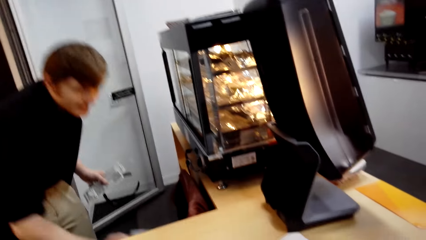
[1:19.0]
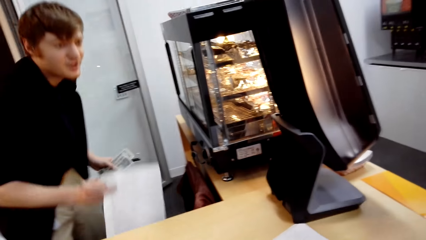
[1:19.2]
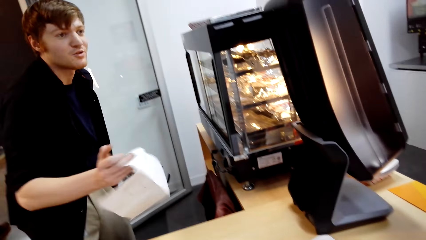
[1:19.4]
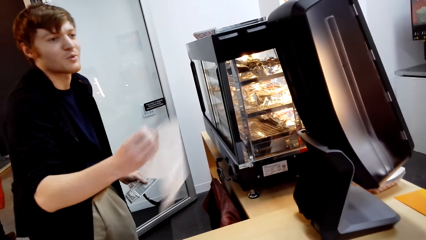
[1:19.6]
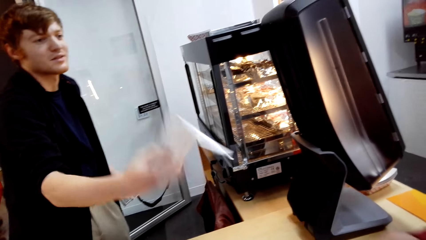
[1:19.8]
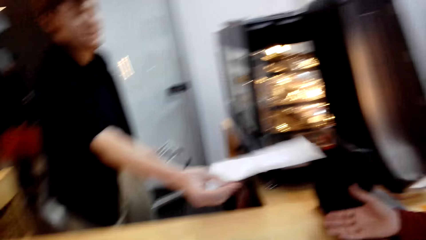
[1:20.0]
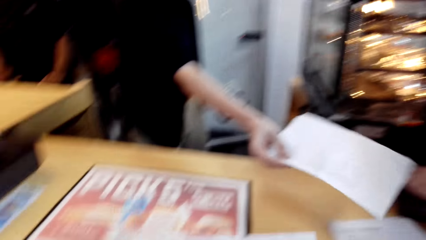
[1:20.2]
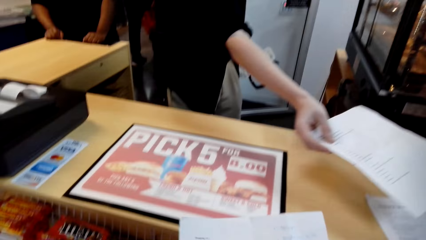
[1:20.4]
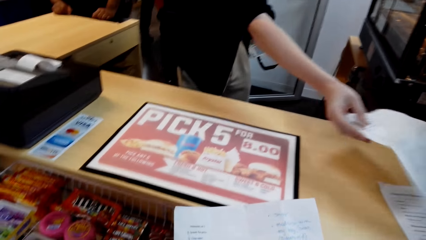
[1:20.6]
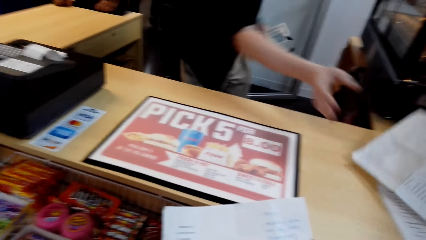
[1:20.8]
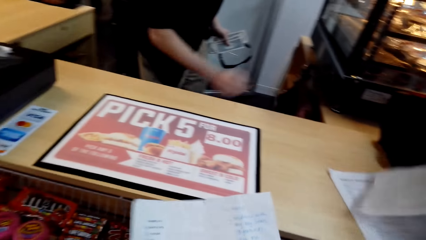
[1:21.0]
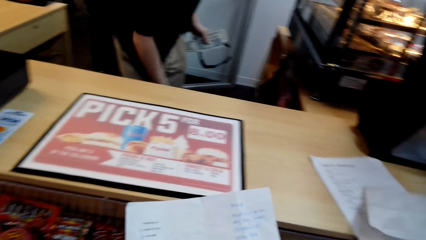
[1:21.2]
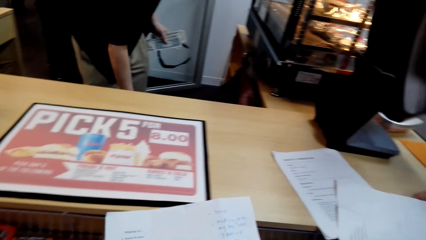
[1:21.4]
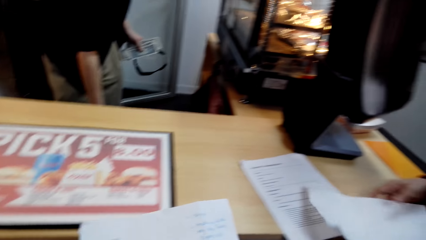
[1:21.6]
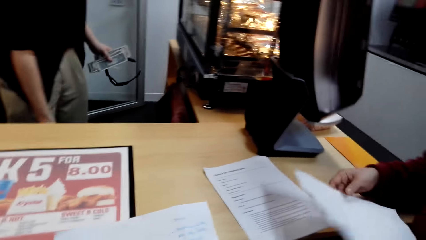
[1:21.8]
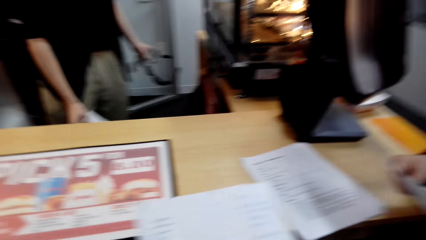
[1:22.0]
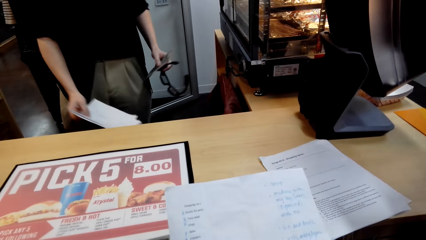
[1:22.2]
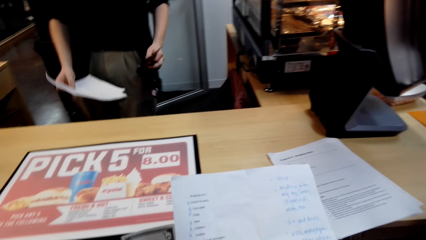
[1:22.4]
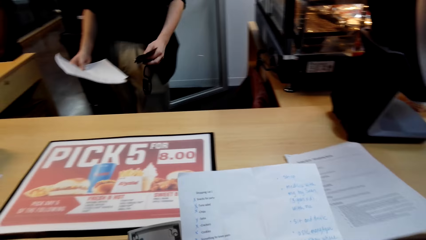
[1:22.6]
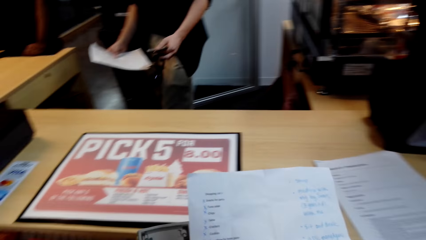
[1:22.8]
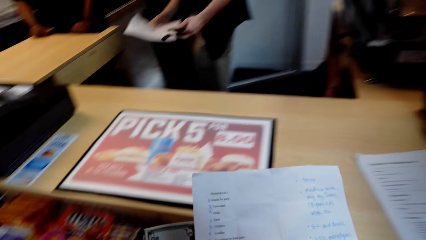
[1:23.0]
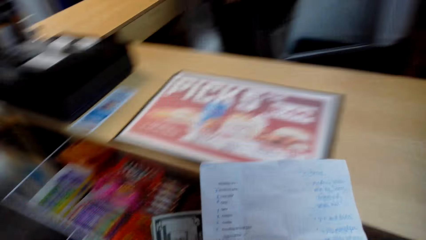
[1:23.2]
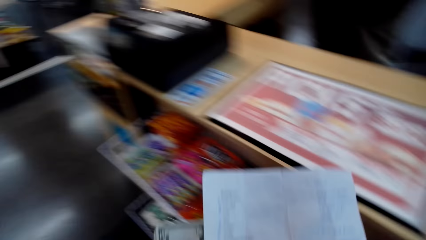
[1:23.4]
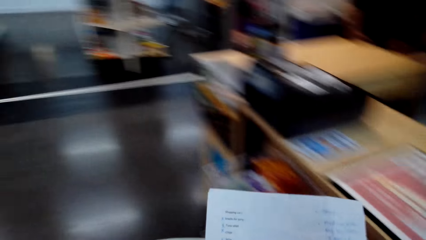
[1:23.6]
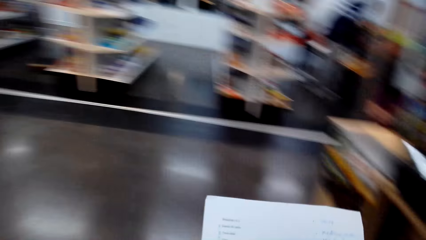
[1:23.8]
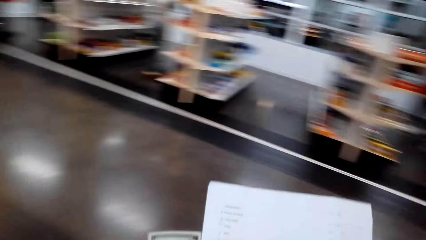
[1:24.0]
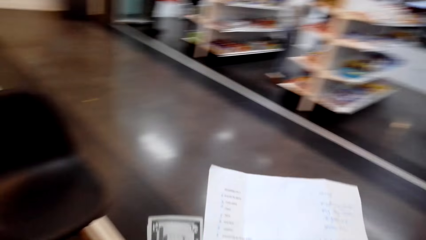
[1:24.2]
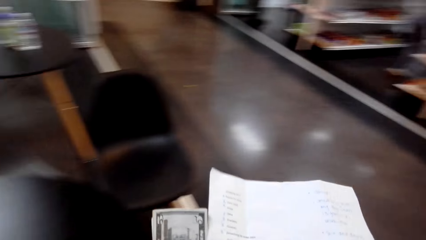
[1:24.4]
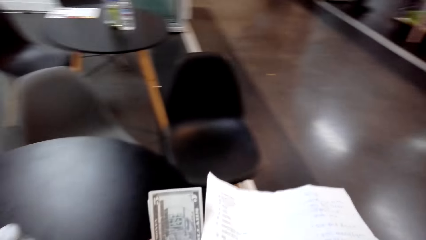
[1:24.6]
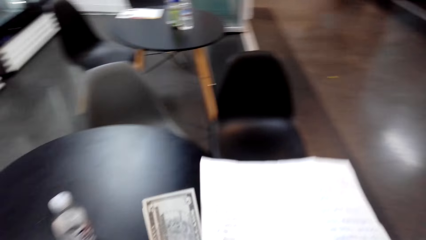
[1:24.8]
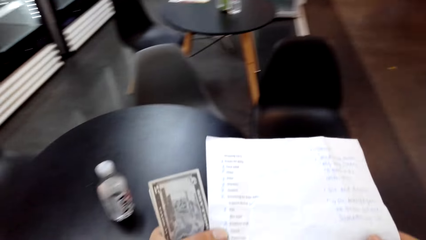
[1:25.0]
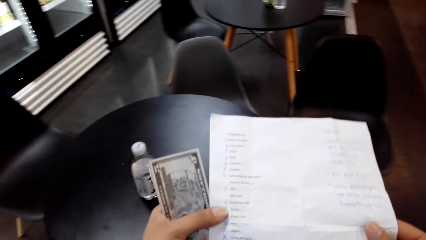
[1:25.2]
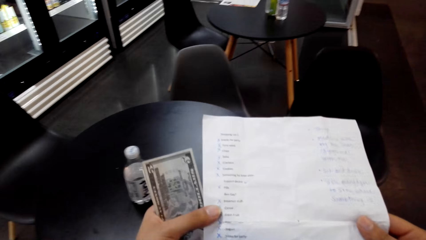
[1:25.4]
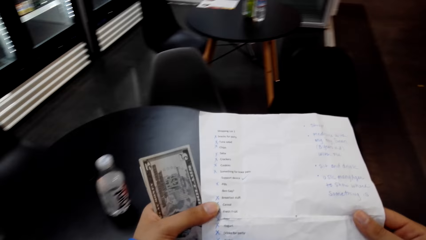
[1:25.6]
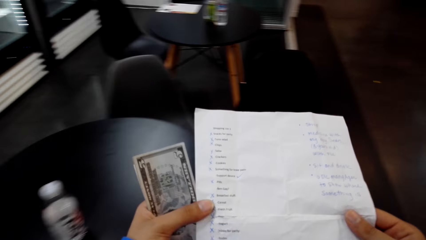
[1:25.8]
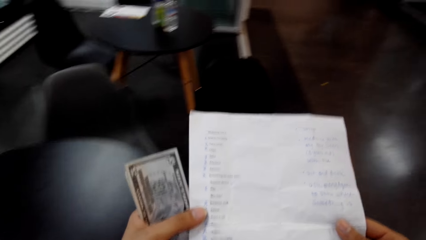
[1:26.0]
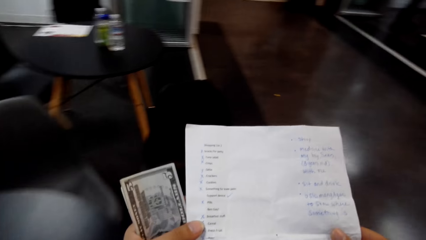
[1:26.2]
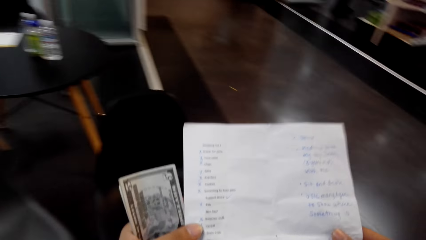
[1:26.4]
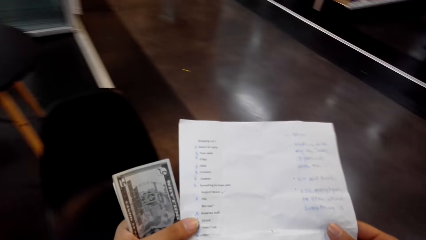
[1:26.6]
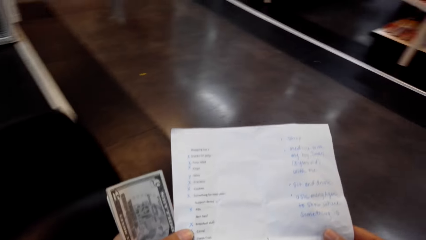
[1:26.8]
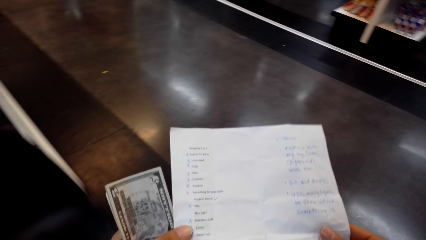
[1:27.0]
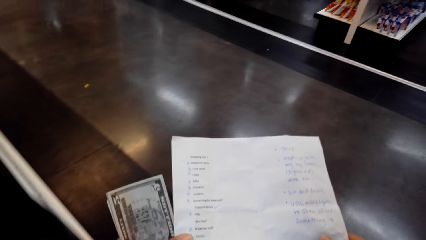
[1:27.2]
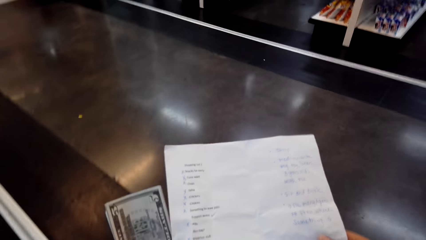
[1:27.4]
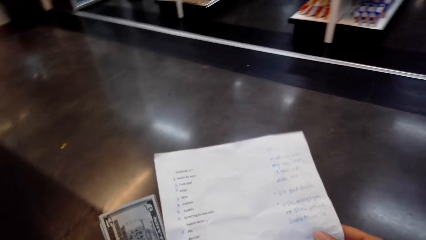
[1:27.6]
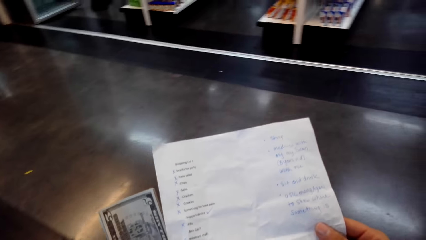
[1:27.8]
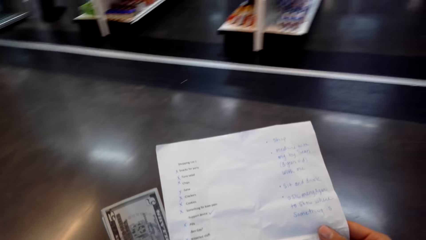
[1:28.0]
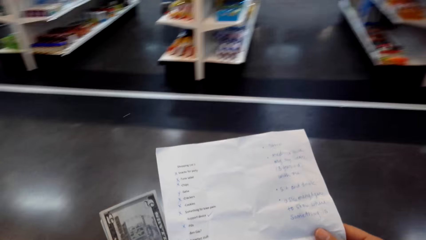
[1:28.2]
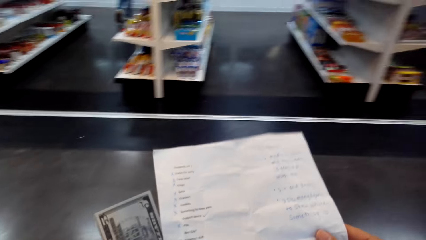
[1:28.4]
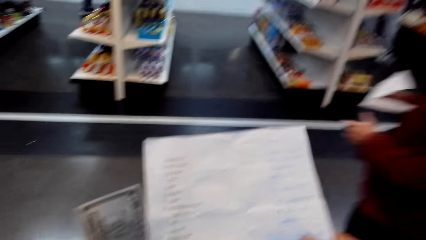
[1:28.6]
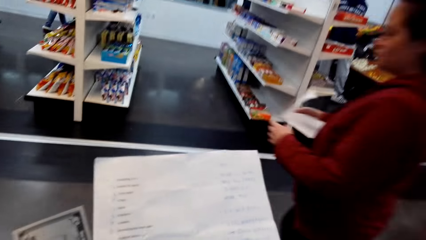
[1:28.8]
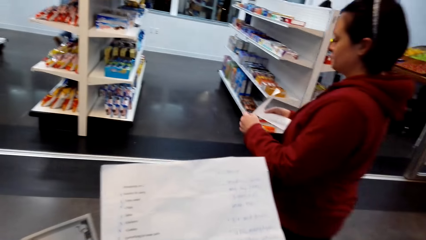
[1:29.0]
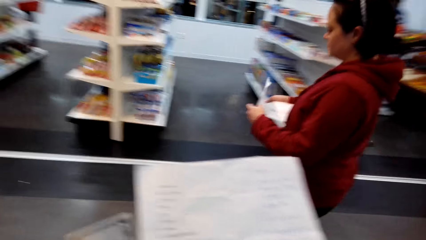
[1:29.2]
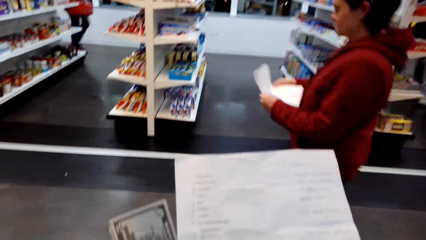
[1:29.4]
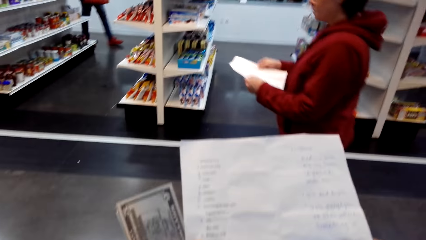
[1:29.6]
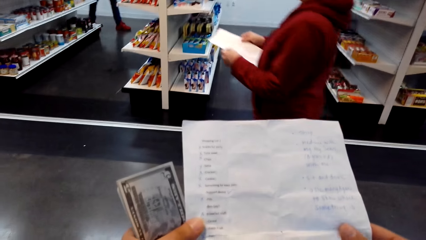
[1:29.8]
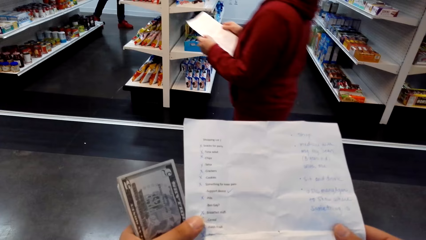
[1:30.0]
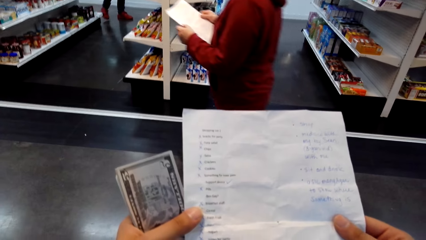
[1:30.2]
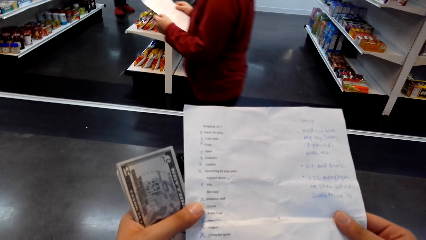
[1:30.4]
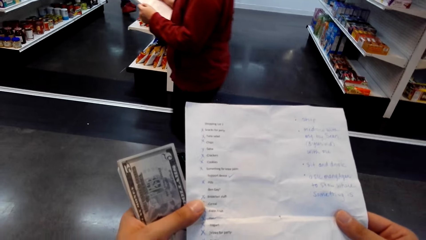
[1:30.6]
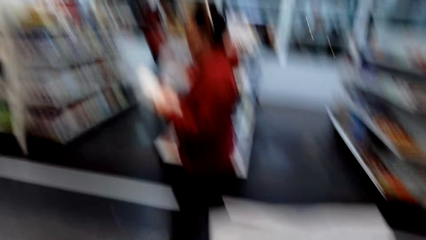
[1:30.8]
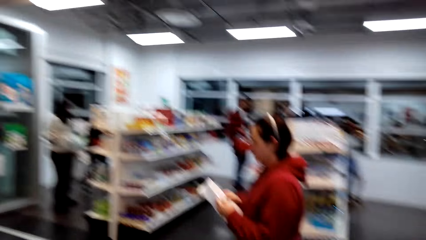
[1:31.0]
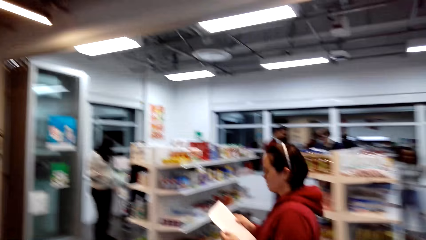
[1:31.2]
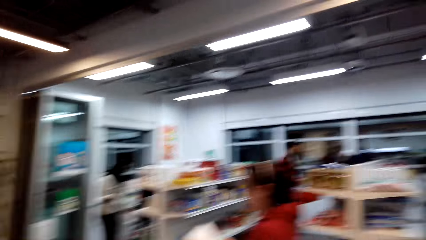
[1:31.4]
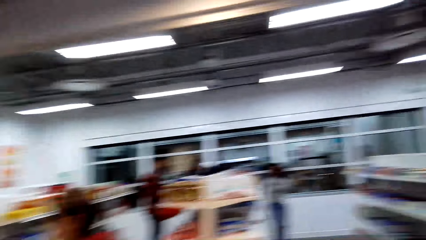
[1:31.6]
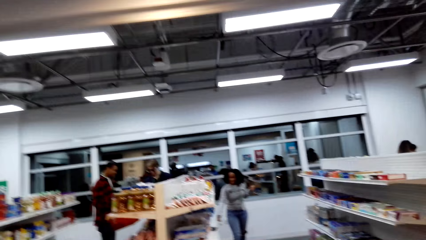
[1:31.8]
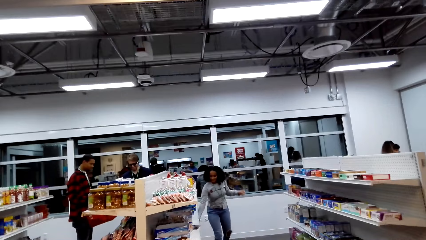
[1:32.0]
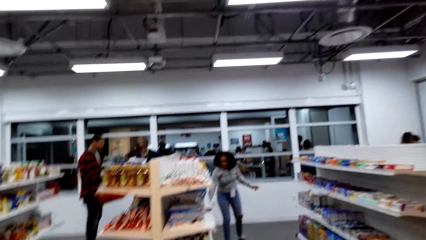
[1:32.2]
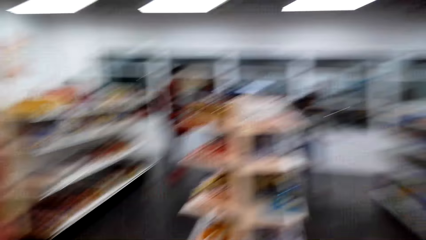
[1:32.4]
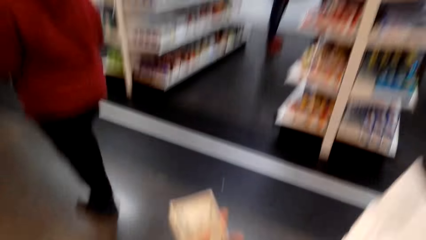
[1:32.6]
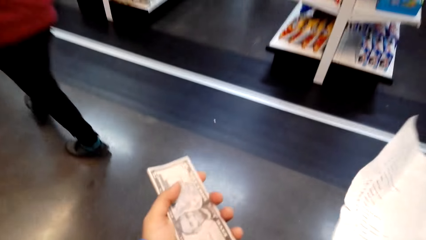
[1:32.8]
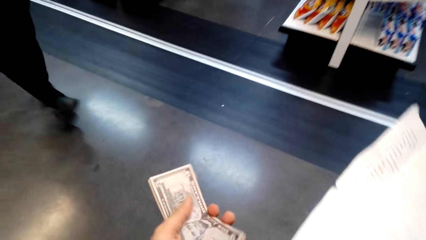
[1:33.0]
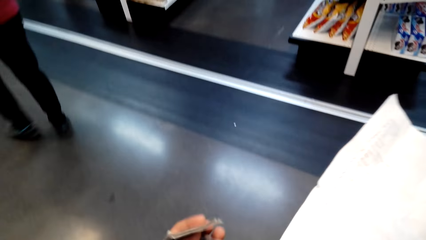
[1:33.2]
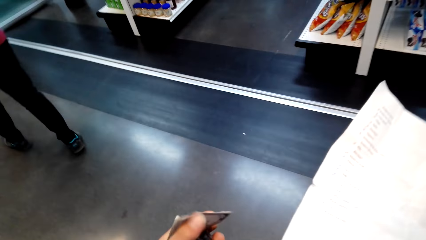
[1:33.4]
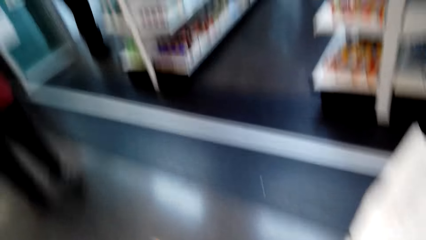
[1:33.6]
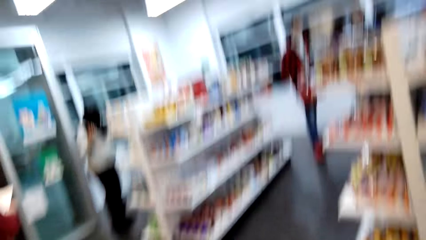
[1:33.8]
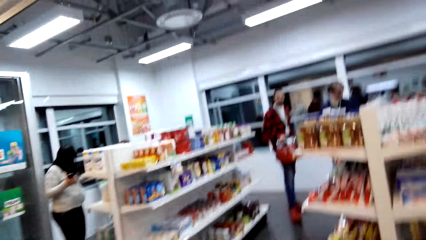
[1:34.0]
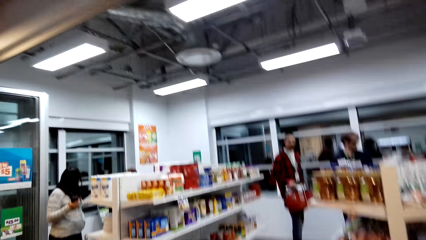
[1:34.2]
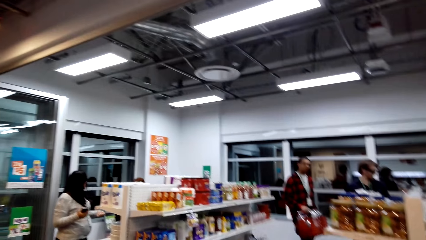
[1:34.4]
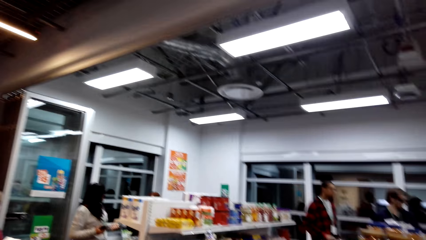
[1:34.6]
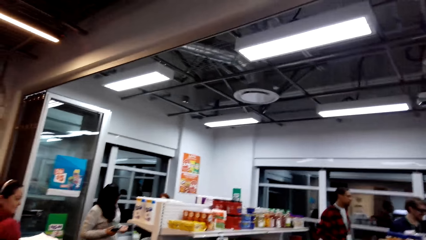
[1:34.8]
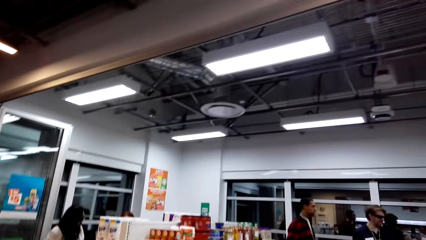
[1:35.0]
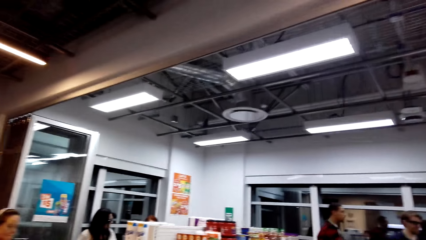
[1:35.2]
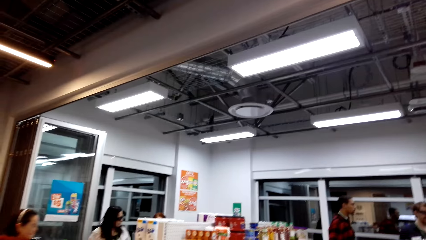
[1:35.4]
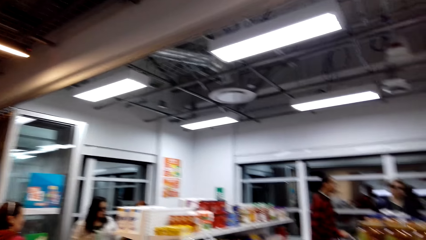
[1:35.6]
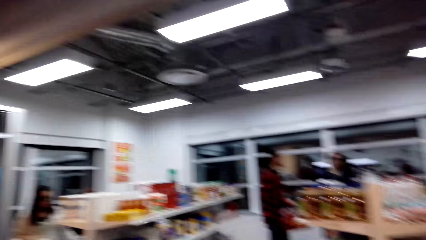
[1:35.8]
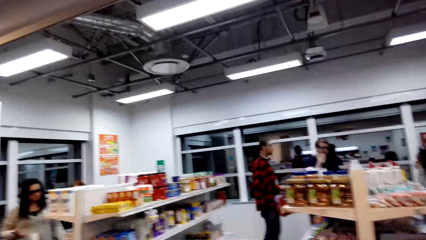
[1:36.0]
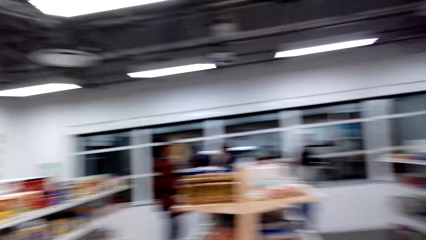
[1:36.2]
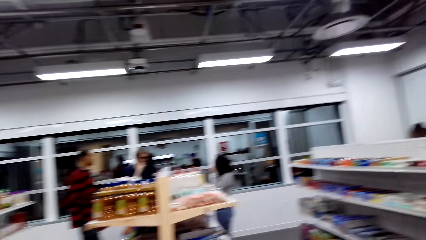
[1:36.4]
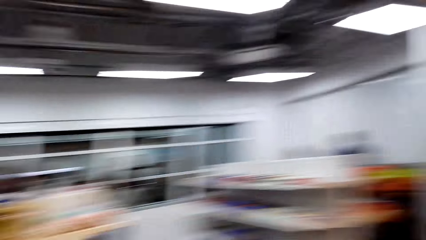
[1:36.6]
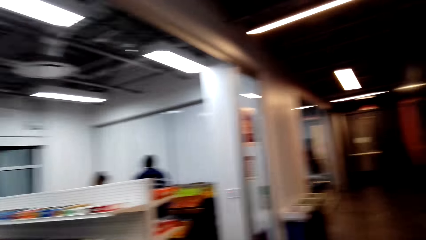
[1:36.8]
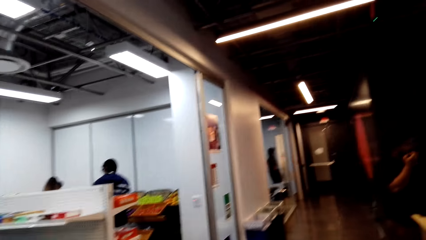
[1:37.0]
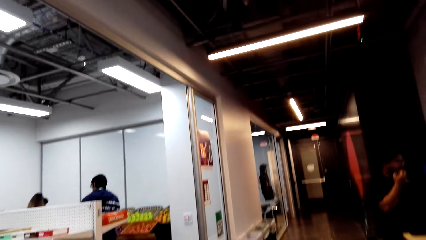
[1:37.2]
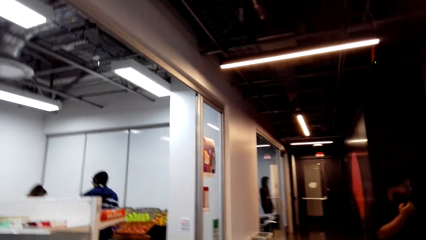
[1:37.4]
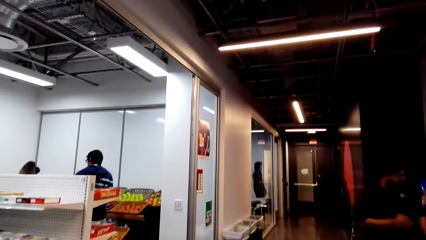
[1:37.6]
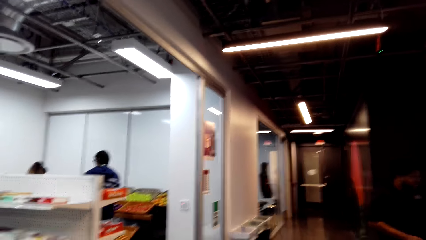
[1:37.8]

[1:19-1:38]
A man takes out a shopping list. He hands out the shopping list to a woman. Another woman takes the shopping list. The camera wearer looks at the shopping list. The man takes papers from the counter's shelf. The camera wearer looks at the shopping list and walks around the supermarket. They walk. The first woman walks in front of the camera wearer. The camera wearer looks around. They look at the money. They fold the money with the left hand. They look around.
